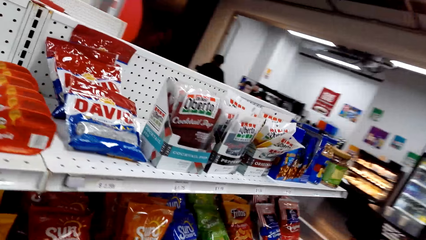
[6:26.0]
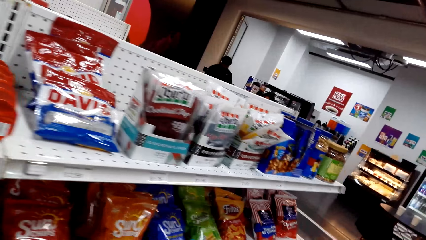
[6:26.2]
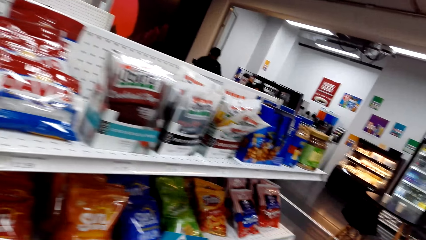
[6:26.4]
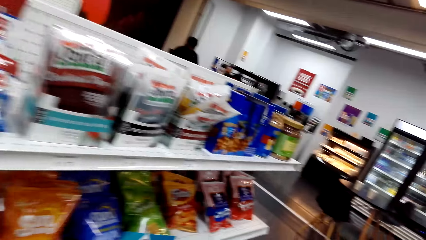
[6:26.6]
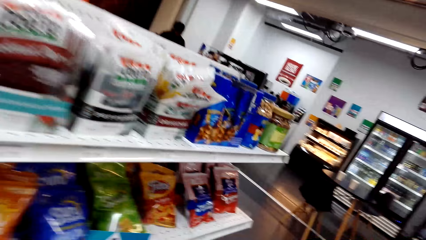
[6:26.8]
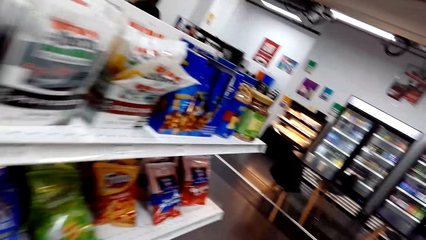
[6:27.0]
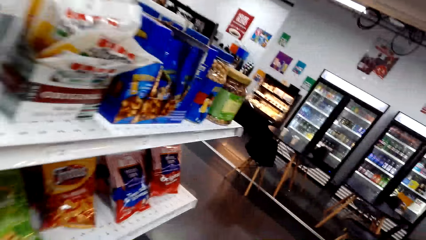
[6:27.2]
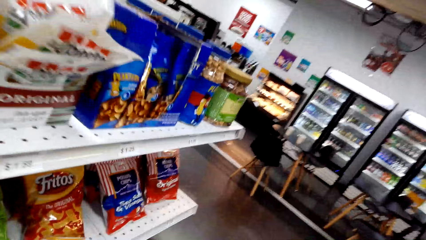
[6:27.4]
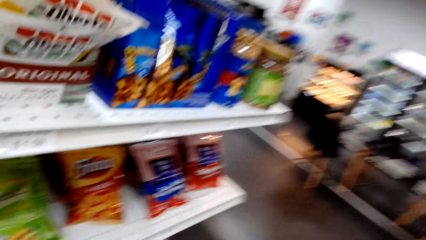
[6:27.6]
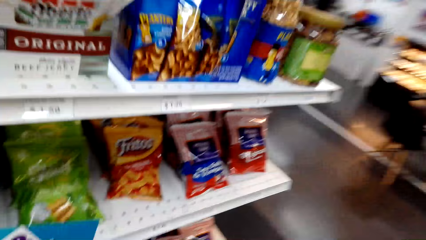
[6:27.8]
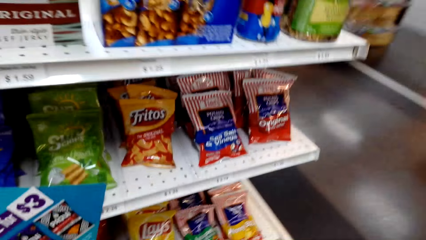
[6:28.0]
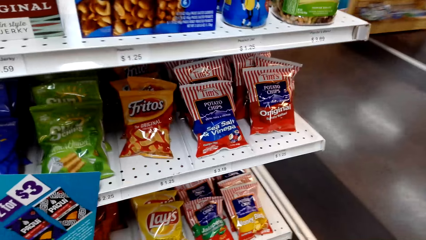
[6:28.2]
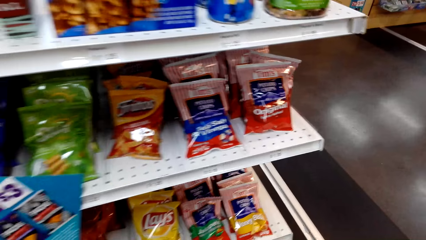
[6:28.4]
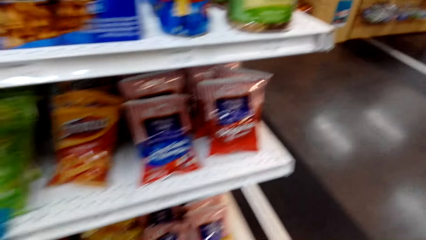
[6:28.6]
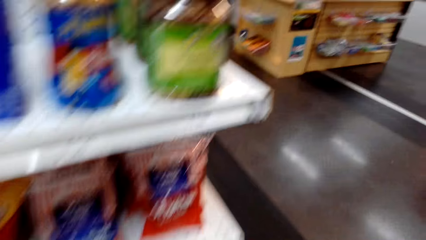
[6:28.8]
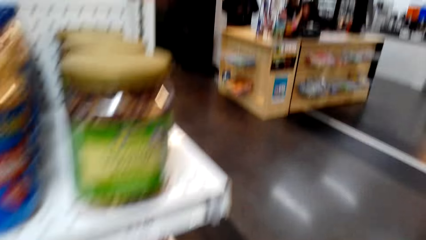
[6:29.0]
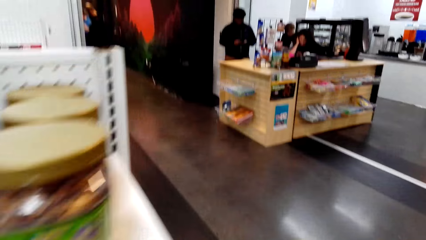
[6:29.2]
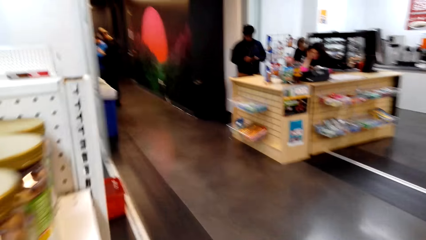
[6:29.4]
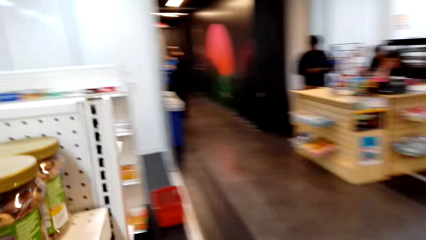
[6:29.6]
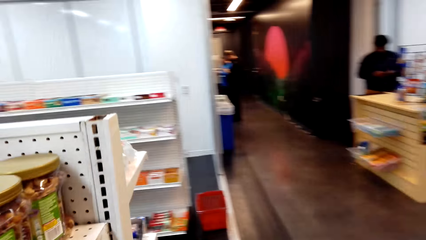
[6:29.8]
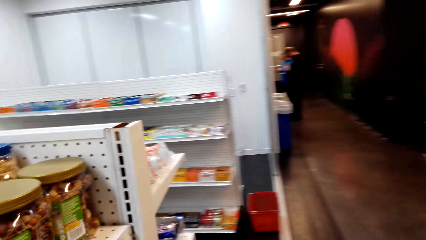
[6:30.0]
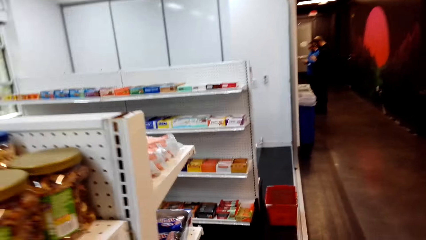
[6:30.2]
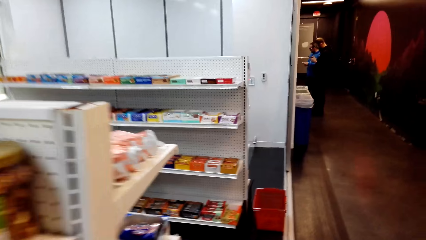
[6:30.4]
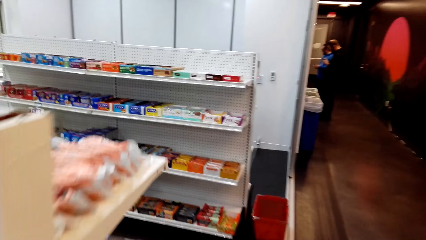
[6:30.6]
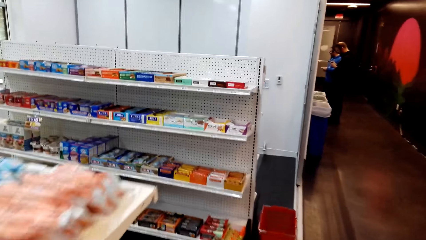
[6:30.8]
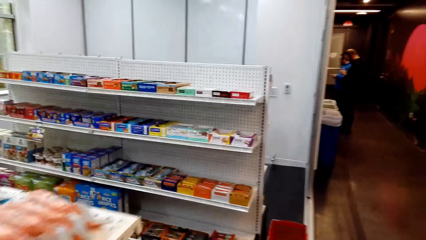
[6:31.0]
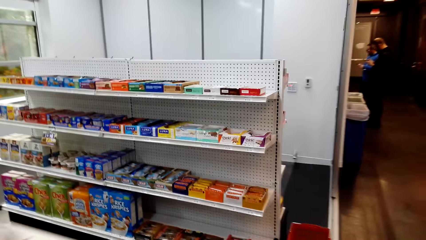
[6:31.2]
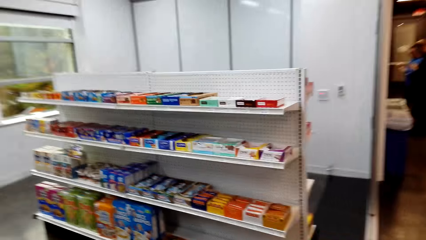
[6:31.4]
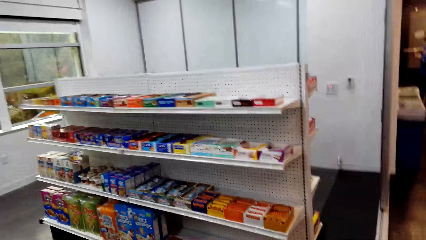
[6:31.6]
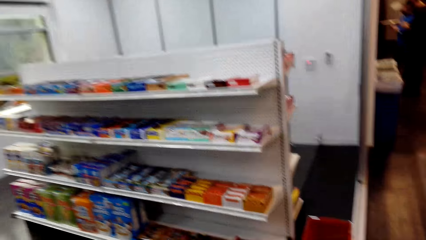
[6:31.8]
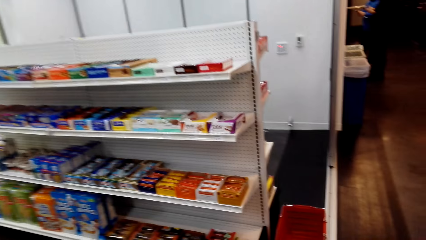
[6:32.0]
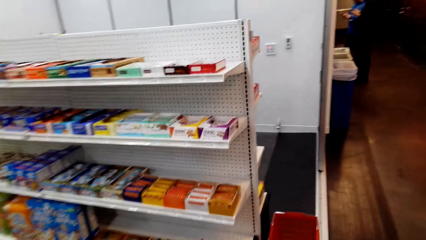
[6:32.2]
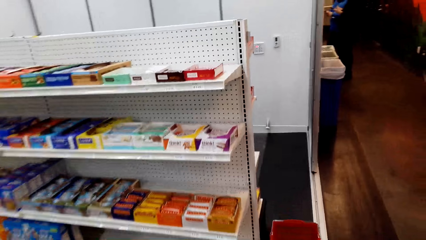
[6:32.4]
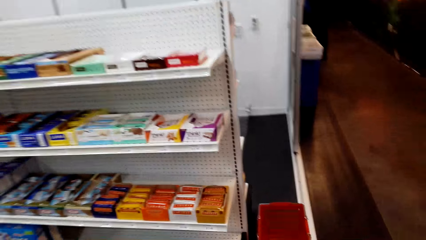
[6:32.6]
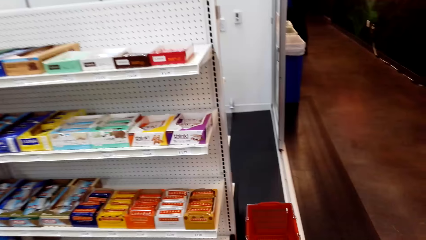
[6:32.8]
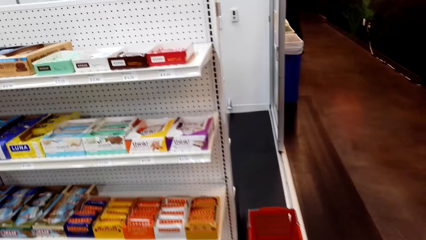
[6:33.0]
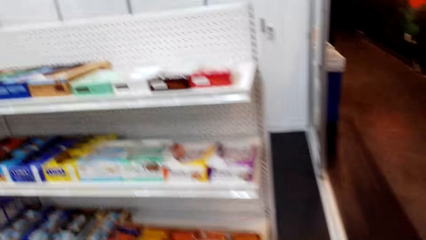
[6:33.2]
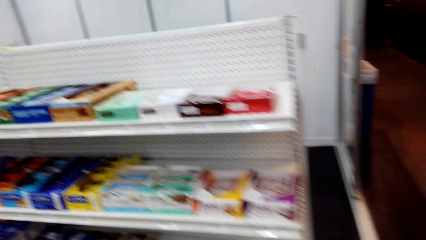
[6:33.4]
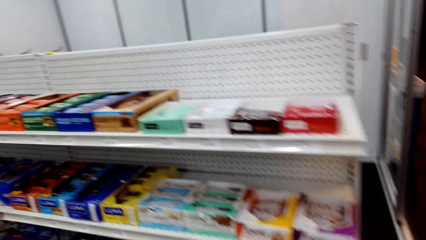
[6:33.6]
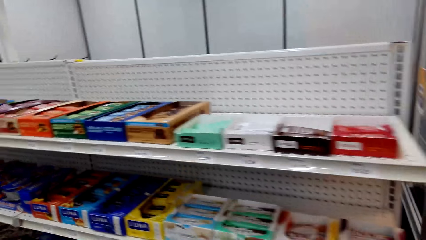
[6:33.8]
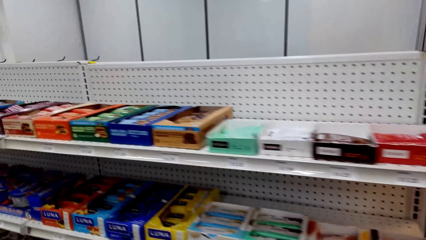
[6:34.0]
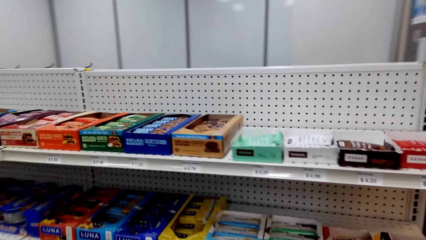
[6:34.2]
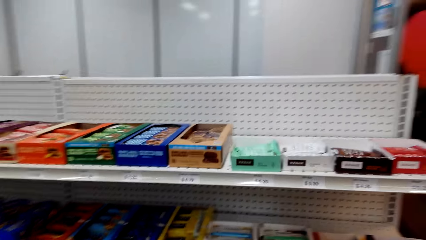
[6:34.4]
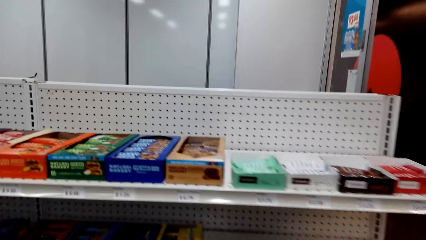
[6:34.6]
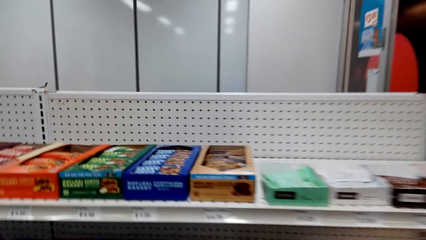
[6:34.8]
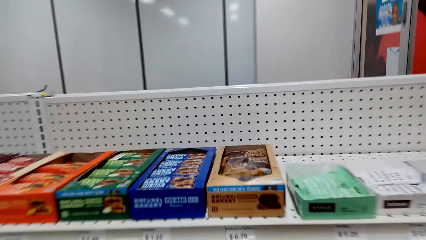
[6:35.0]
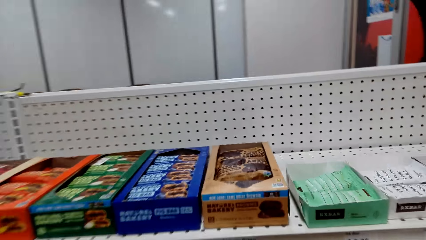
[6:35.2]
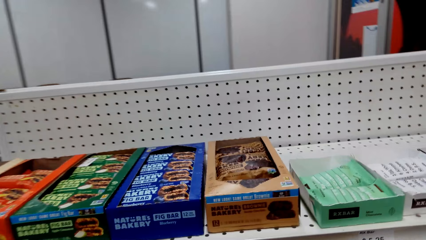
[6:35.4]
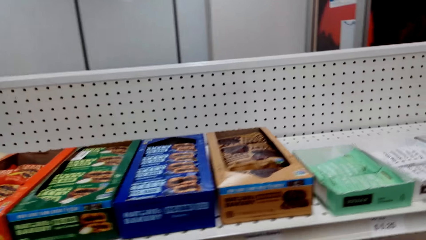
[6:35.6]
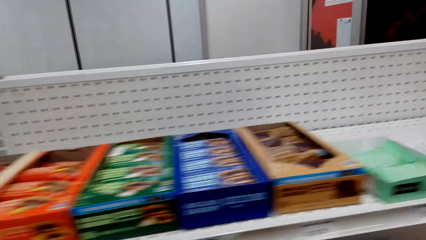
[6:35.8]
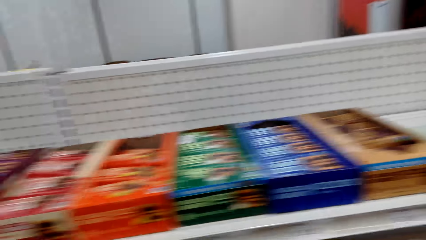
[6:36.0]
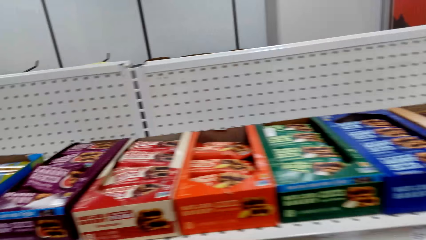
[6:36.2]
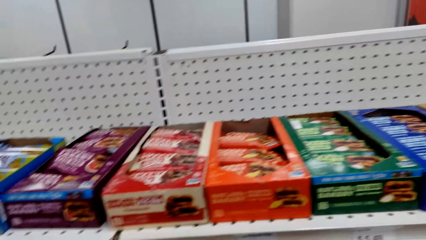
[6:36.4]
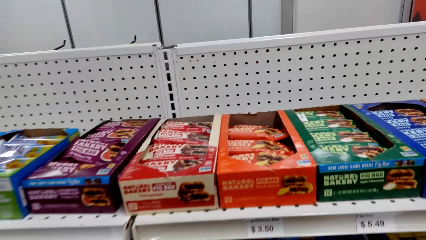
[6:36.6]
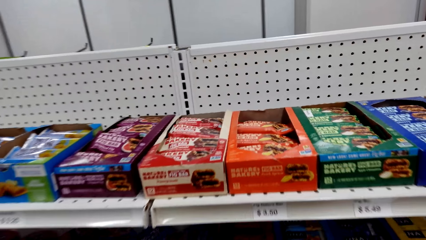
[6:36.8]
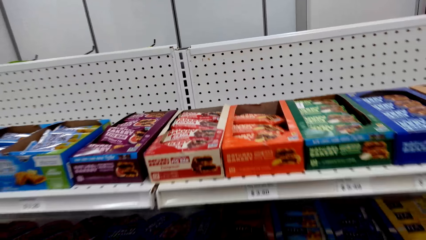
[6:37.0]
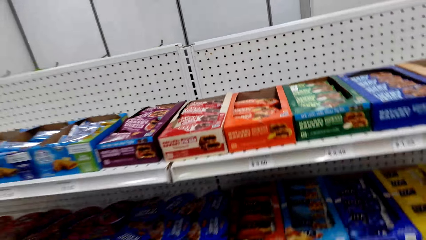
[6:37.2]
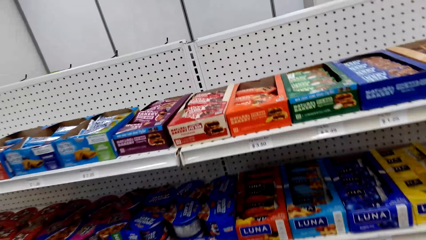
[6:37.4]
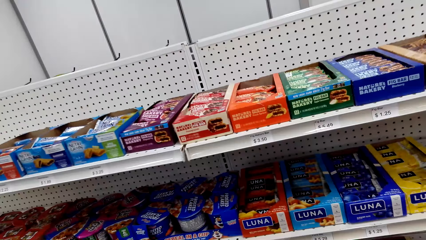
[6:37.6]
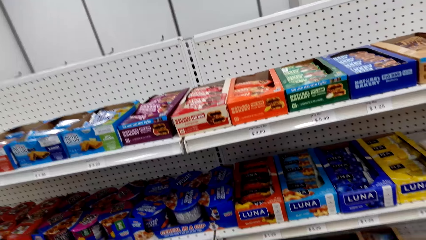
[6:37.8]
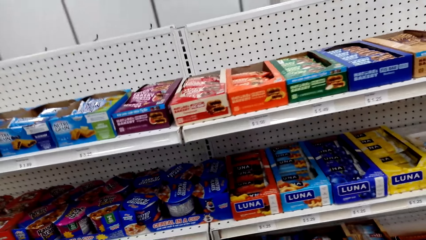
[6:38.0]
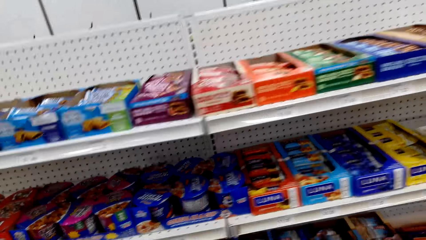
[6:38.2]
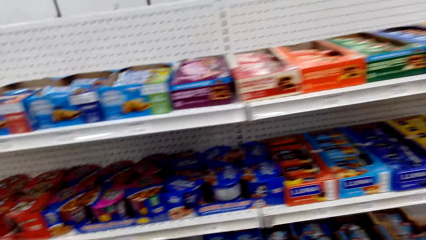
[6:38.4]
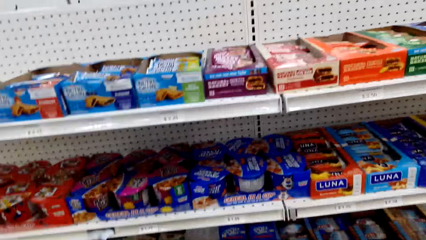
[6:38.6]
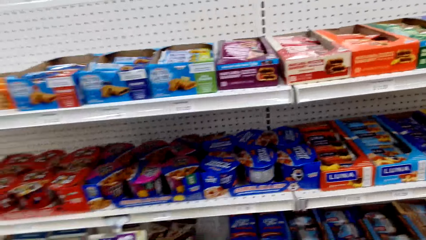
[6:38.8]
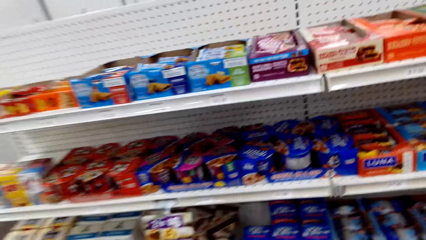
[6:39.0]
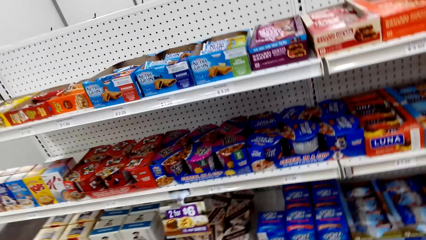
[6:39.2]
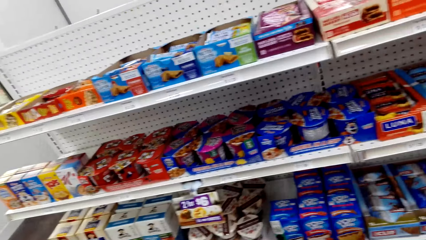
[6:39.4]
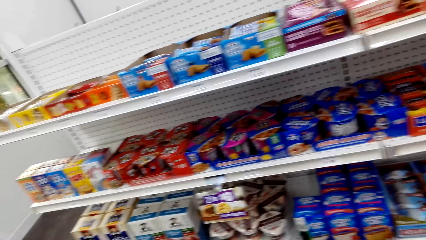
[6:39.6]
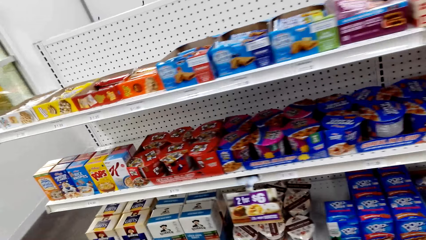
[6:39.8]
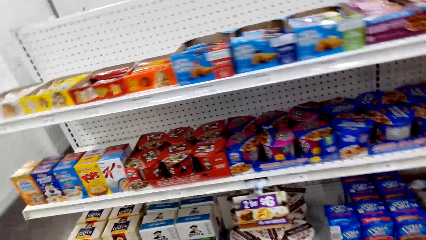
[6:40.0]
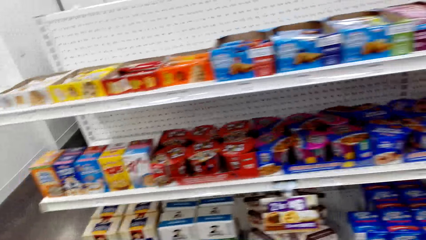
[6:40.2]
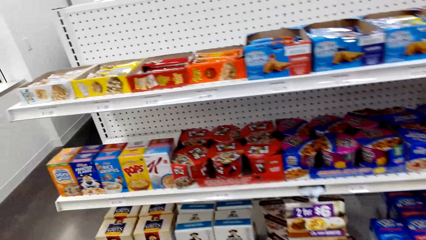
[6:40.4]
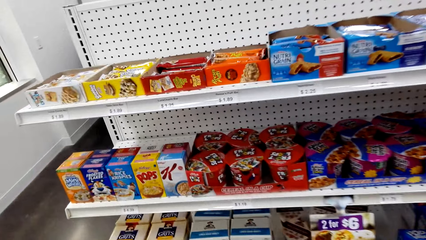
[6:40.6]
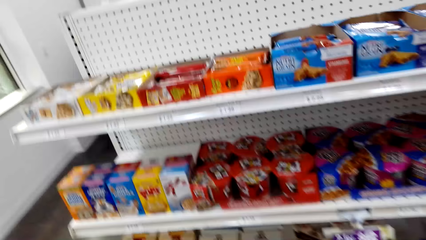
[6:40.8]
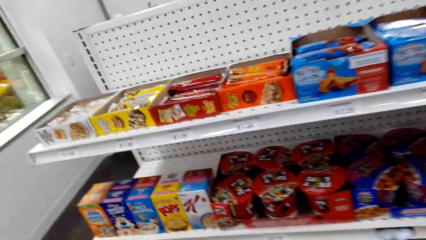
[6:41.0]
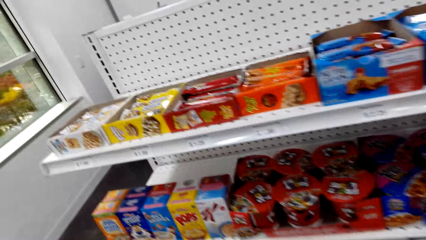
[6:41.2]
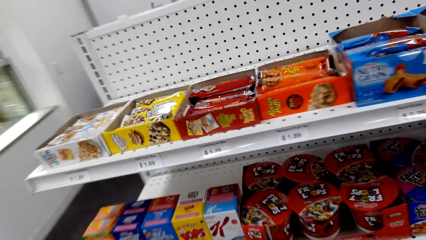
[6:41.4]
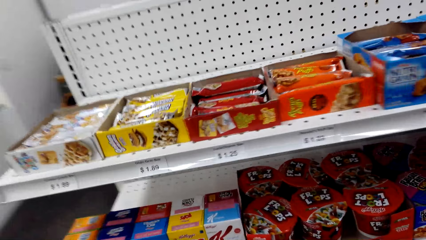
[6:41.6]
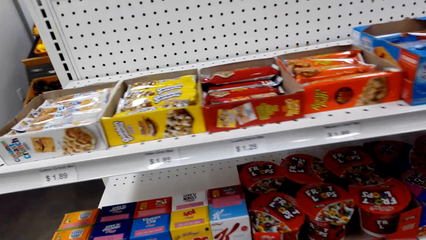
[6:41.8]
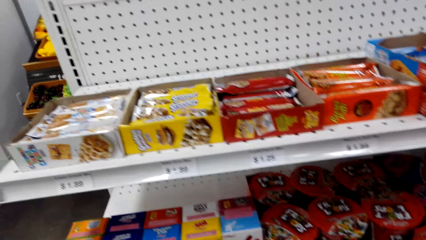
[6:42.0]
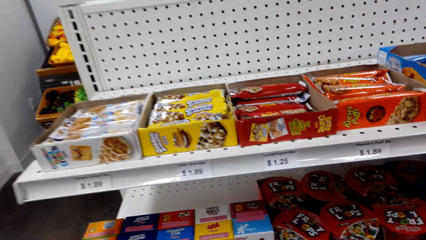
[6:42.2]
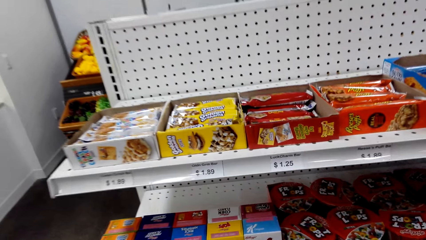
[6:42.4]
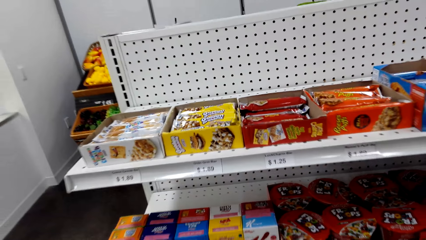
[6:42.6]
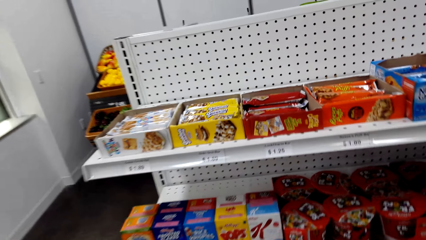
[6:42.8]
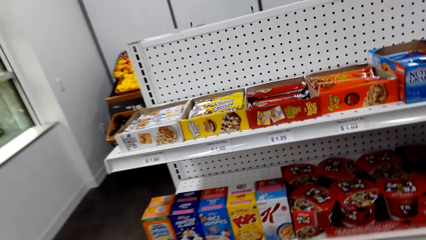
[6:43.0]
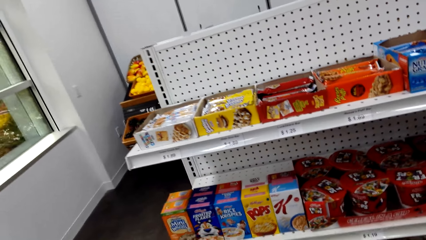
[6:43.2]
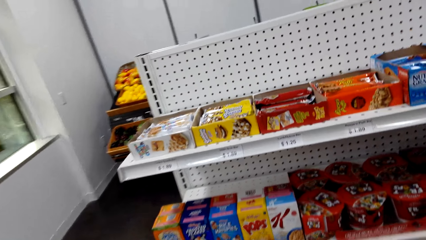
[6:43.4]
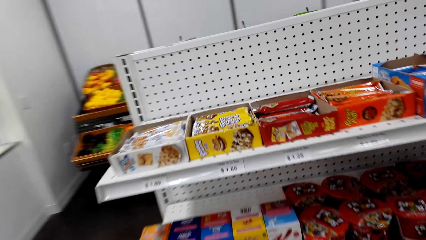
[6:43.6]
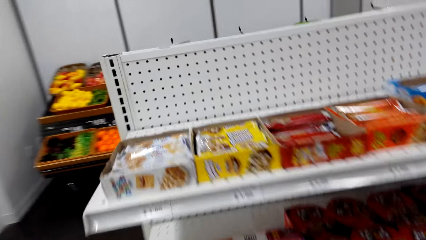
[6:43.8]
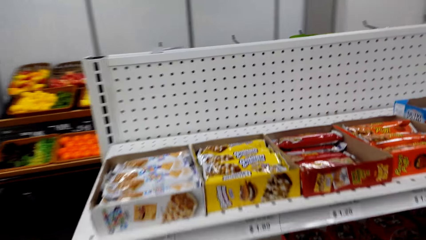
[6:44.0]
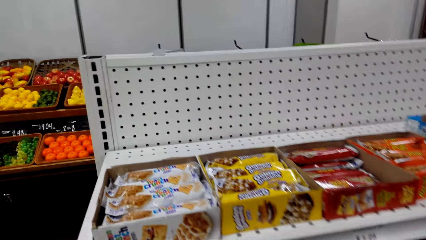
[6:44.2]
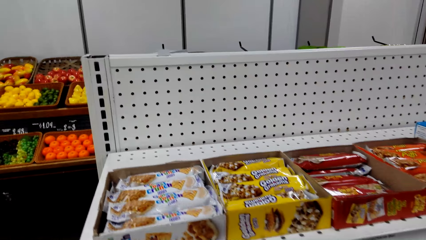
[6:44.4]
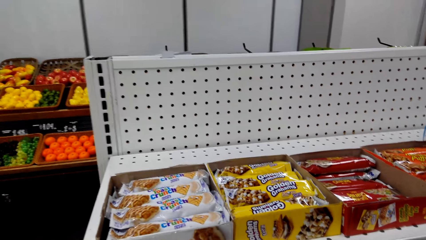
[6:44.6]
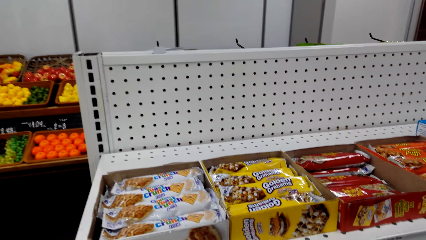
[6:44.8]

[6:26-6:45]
The camera wearer walks around the store. They look at items in the shelves.
